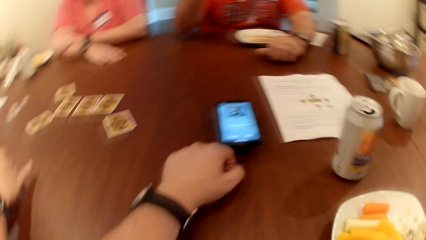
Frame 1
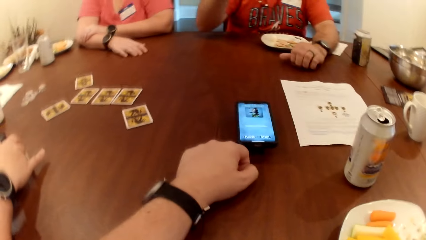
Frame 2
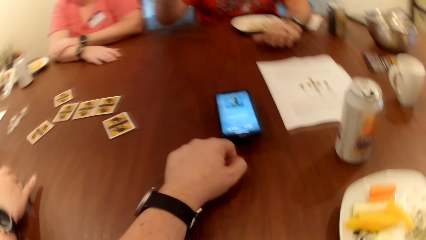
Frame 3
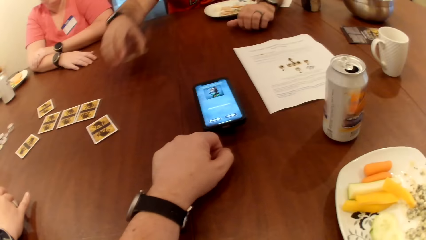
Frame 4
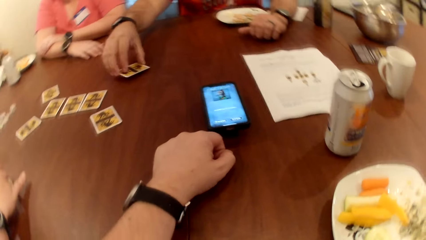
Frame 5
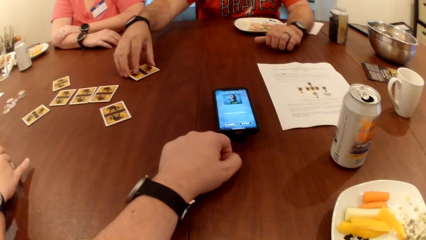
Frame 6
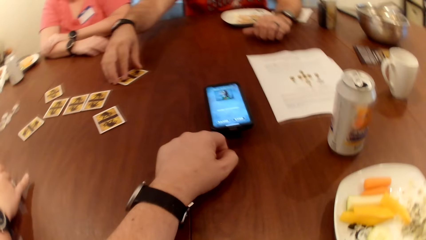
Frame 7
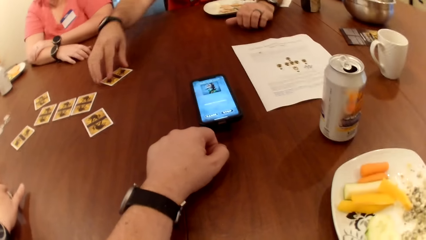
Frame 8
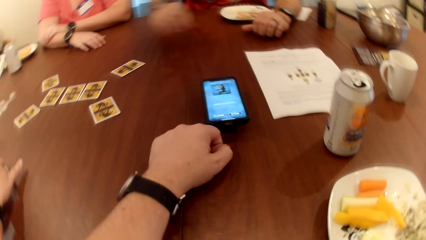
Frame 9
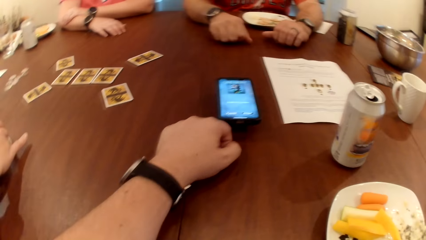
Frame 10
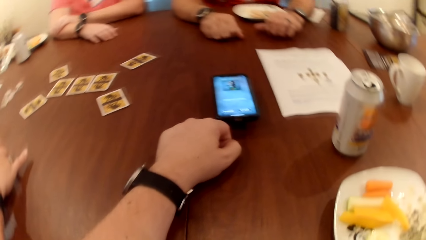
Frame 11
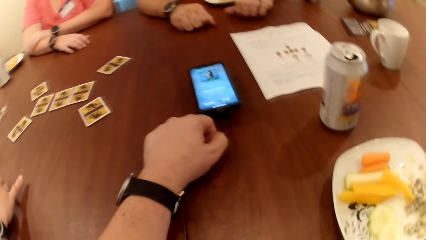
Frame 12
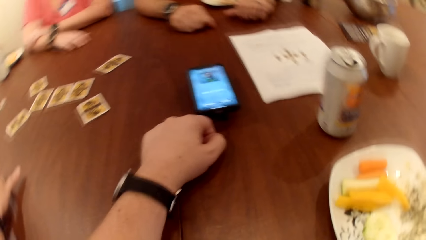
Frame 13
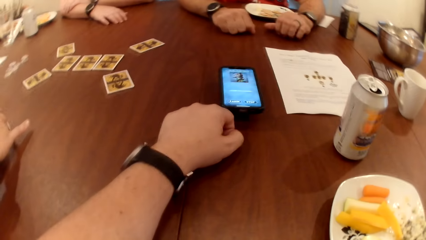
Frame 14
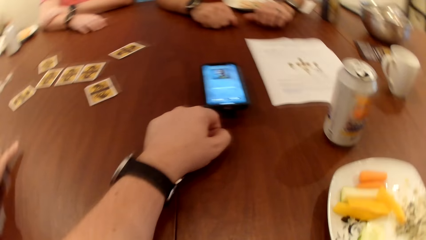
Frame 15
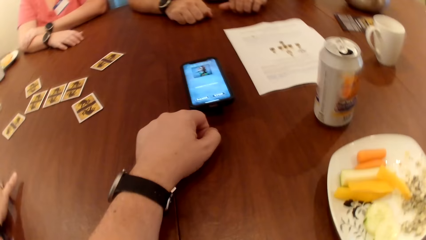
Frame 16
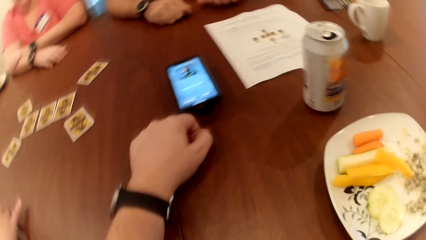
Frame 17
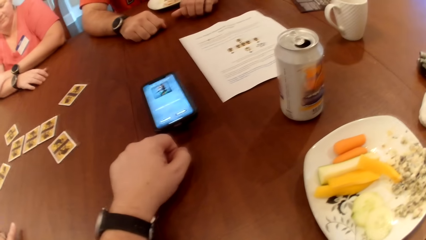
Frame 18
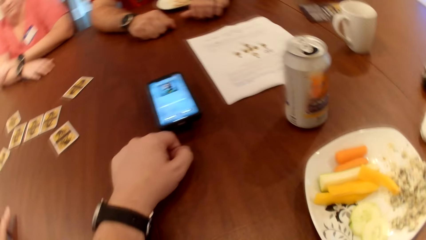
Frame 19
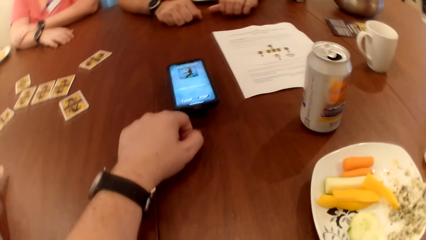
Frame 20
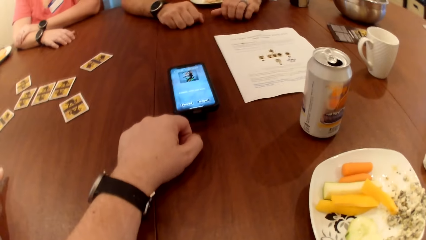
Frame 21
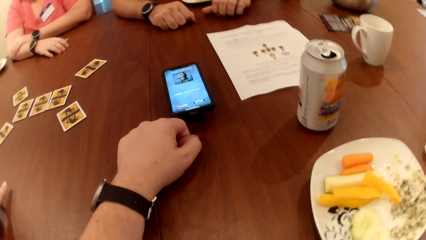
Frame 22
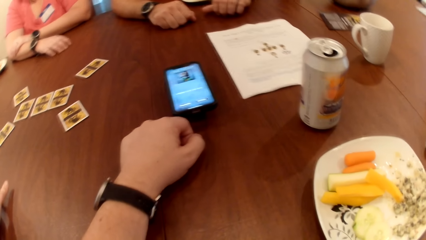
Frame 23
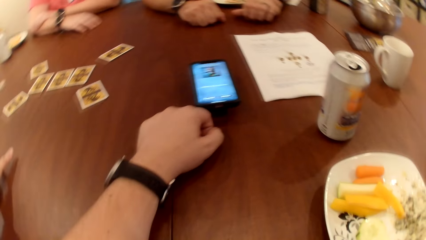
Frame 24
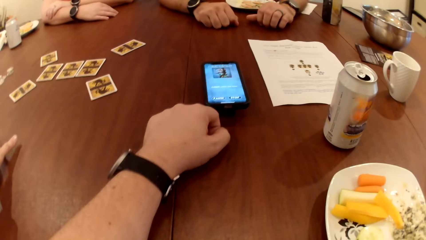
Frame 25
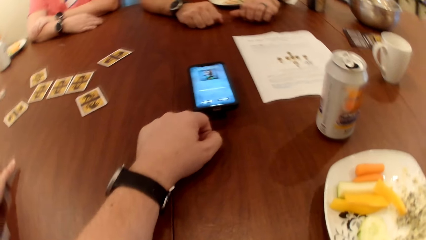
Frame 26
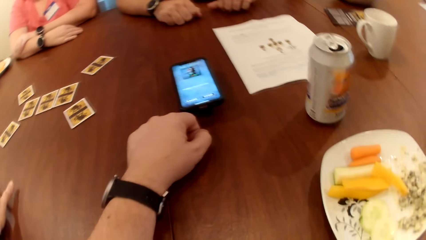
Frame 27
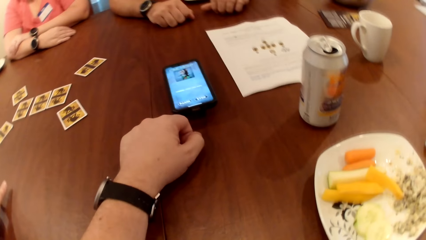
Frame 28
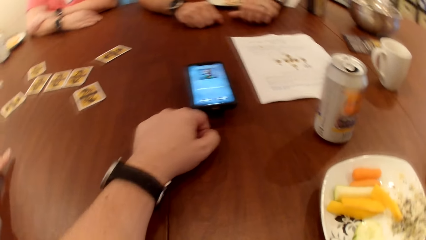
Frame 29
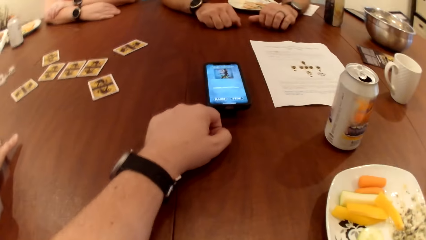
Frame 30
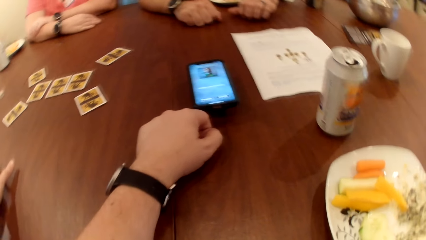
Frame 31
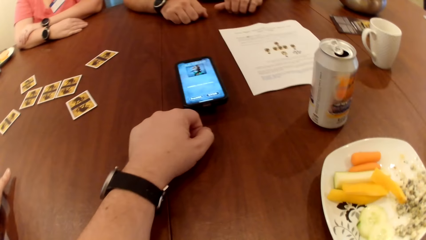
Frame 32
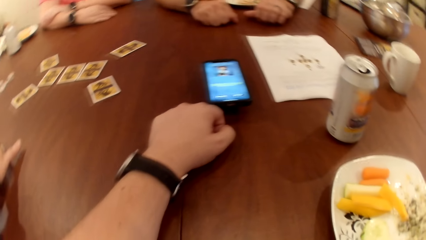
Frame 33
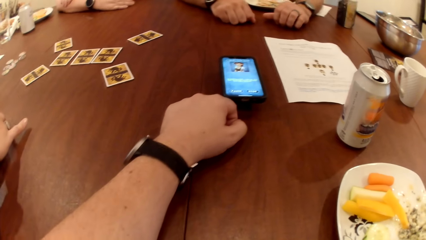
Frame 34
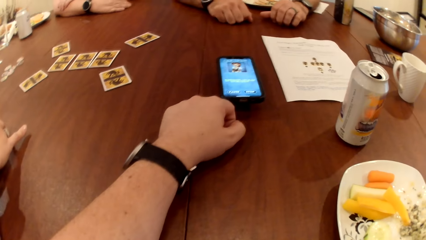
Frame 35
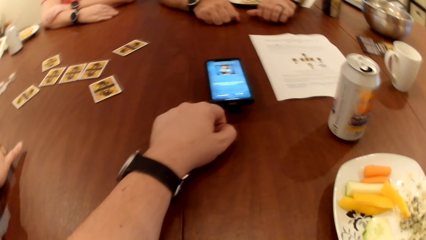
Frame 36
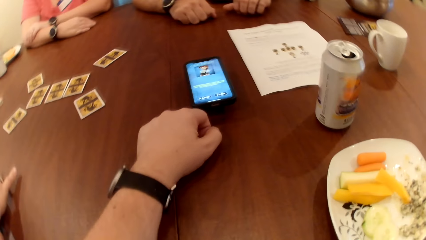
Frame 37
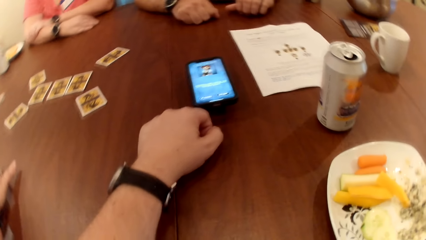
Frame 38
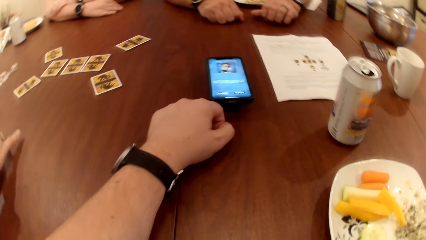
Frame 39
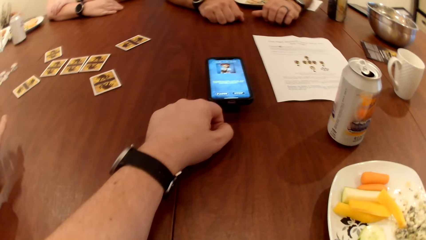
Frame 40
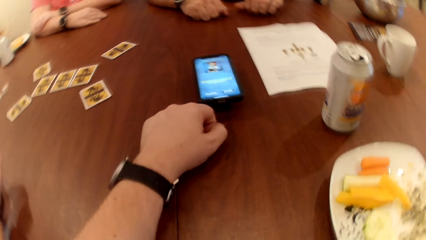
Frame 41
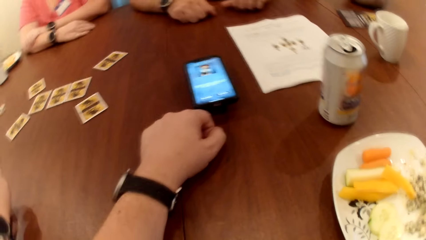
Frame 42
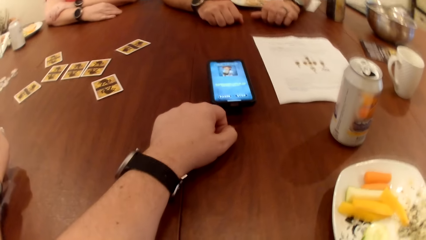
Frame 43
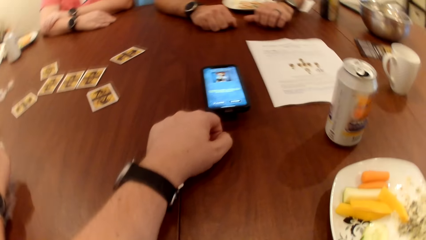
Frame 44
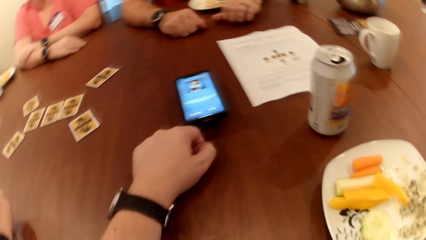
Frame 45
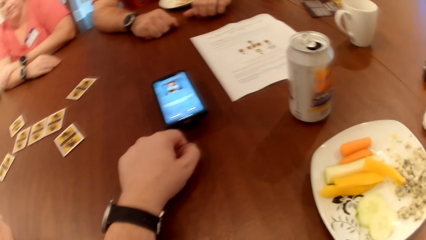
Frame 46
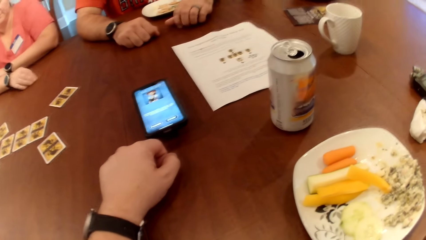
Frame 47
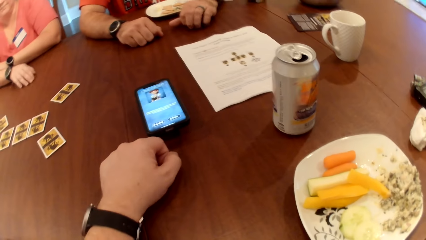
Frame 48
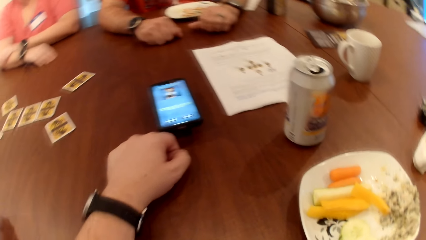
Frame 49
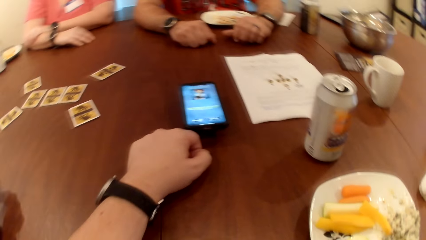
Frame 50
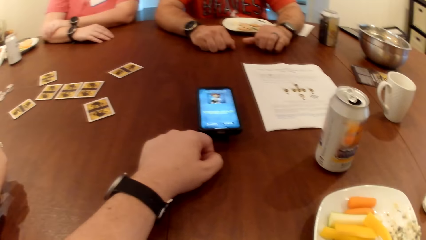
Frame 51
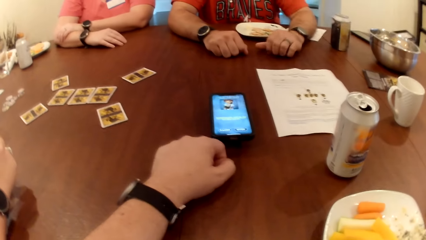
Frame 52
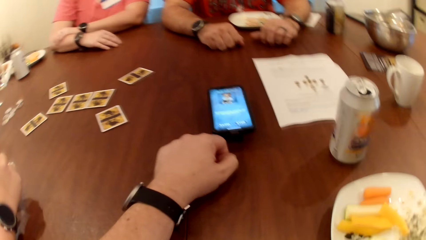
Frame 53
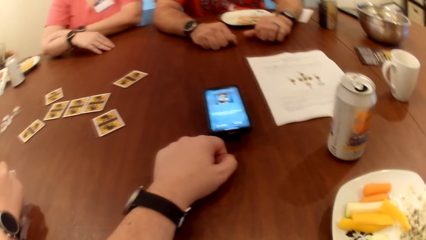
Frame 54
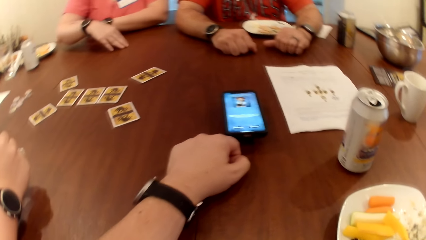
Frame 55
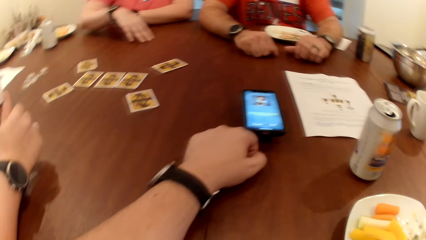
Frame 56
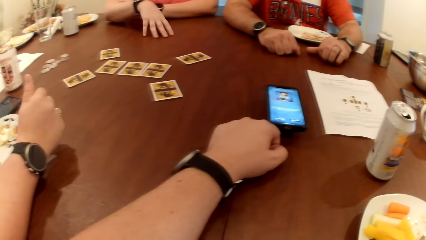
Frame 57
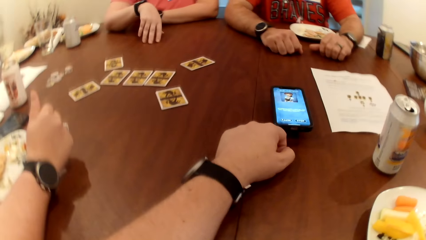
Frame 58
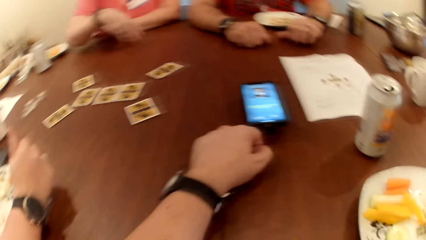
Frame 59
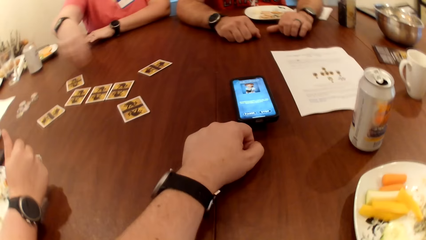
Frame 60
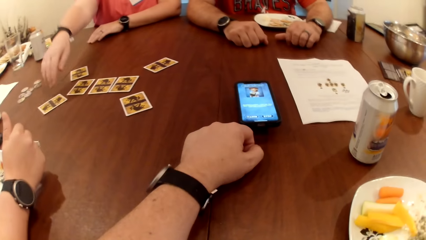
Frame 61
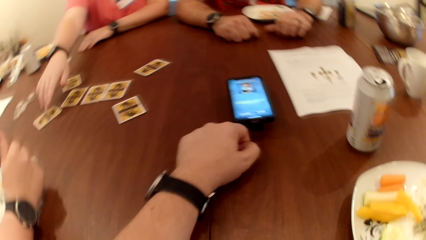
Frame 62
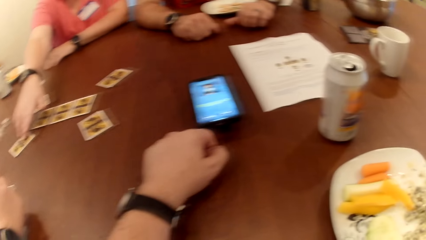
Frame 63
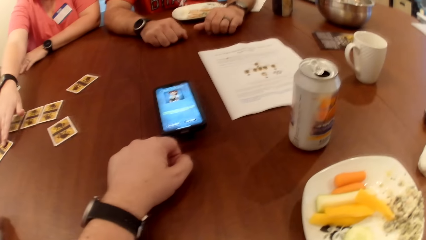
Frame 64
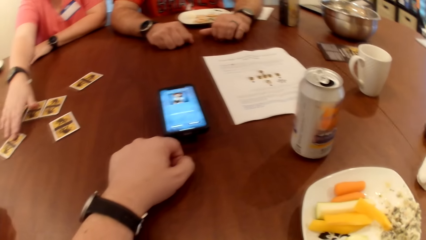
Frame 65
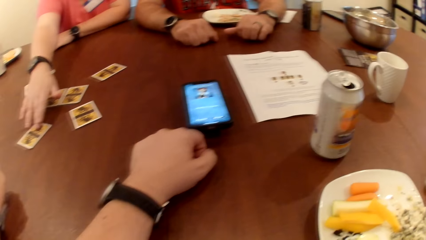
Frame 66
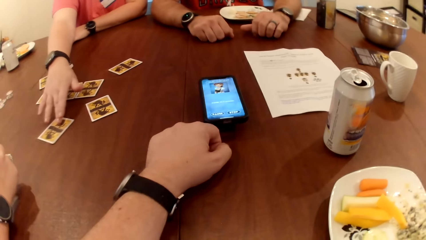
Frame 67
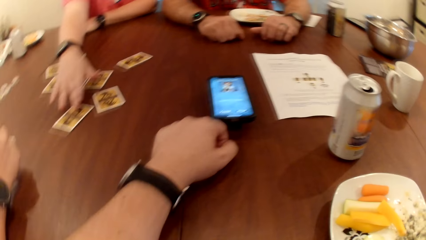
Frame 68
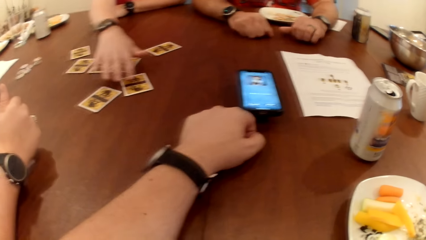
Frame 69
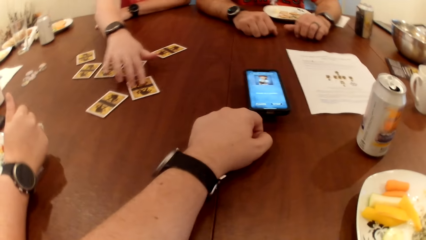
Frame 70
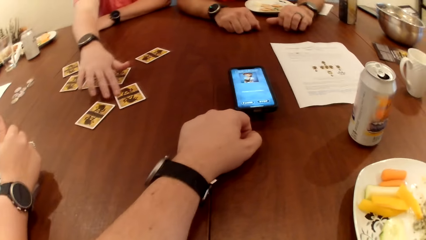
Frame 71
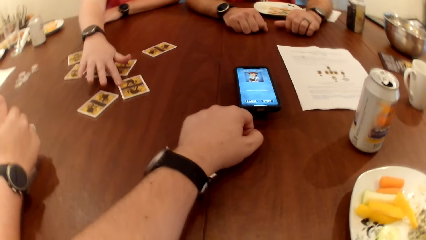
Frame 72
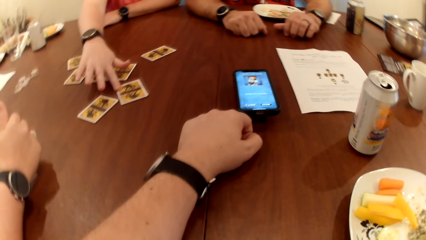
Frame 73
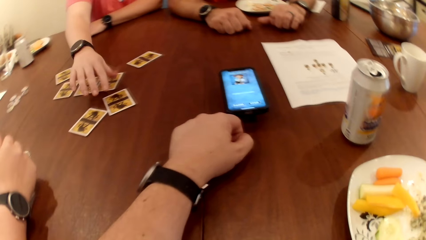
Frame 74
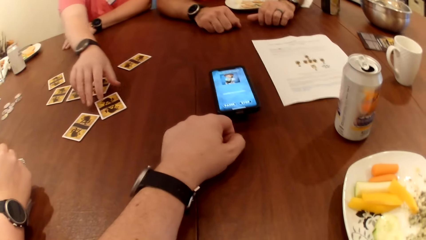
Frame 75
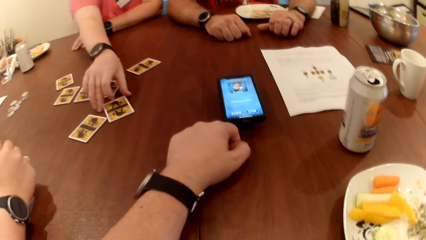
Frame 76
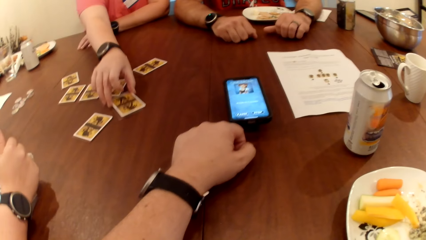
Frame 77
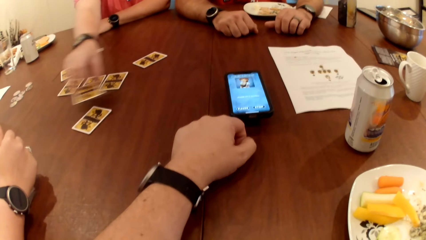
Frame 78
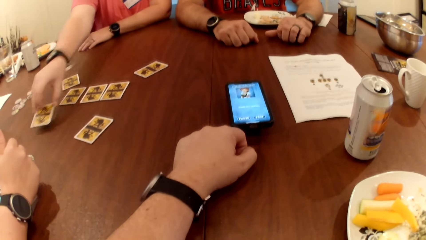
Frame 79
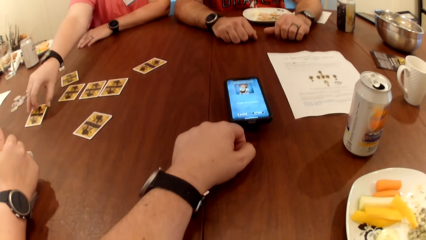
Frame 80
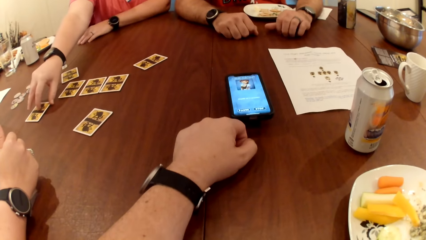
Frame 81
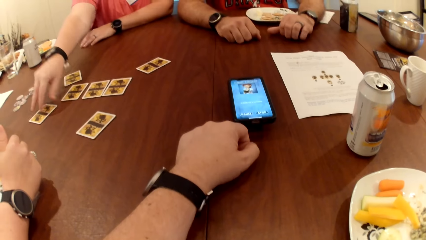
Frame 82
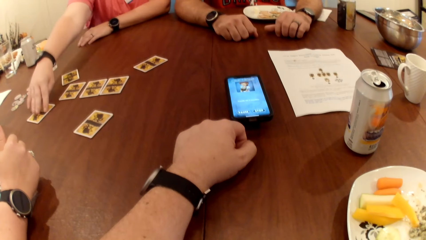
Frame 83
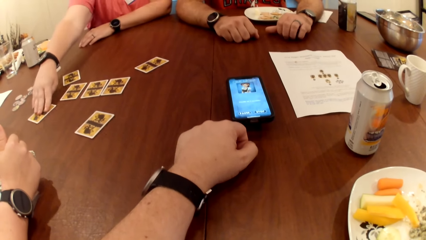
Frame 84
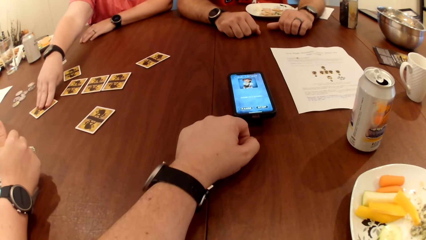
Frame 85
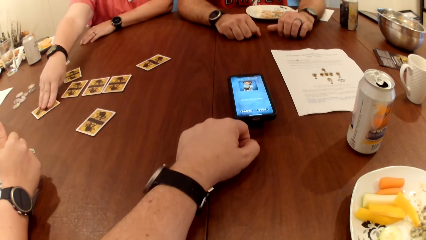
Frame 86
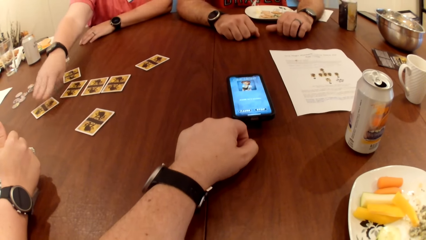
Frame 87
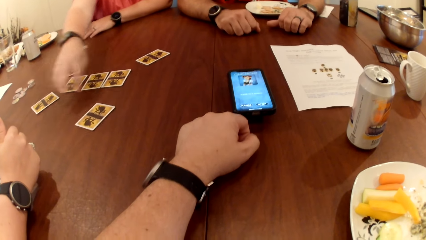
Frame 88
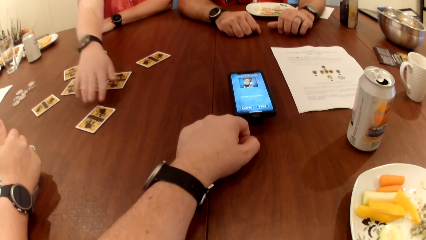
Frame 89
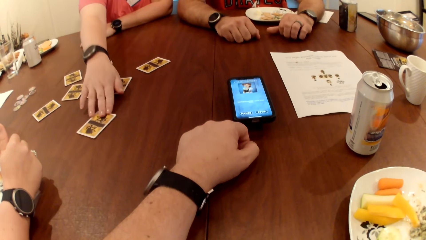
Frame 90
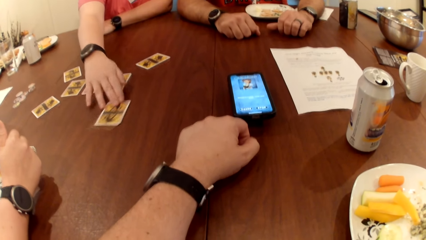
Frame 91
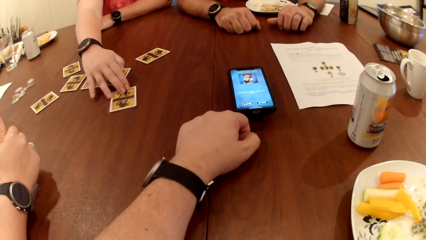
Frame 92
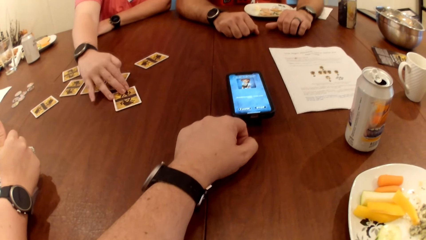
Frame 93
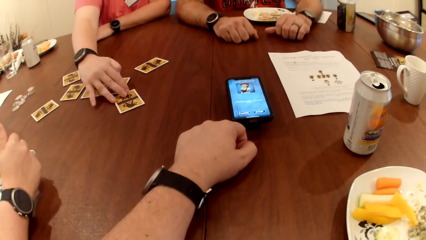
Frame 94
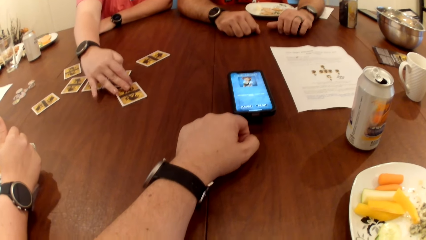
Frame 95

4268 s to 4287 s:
The man drops the card on the table with his right hand. The woman drags the card on the table with her right hand, picks the card on the table with her right hand, and drops the card on the table with her right hand.
